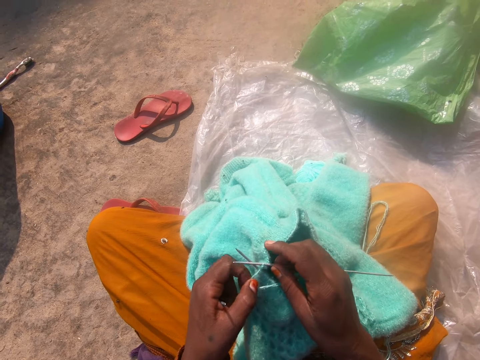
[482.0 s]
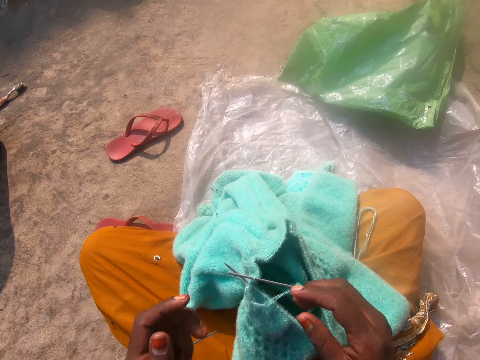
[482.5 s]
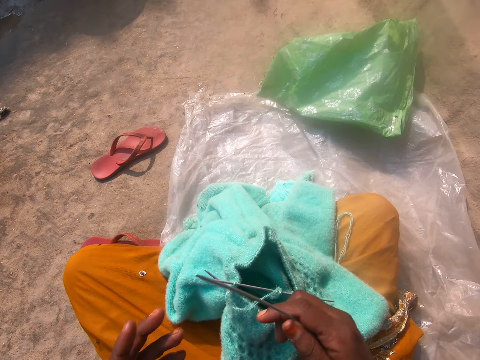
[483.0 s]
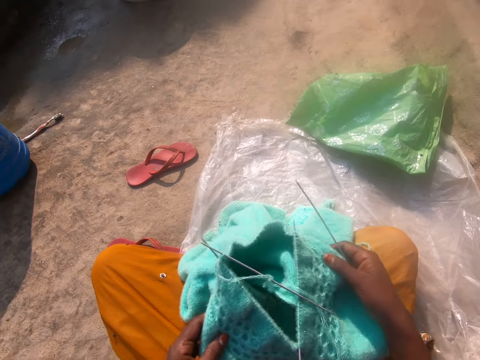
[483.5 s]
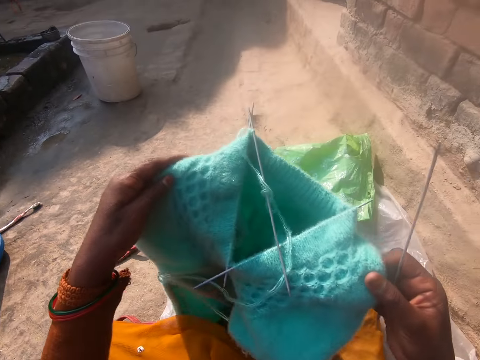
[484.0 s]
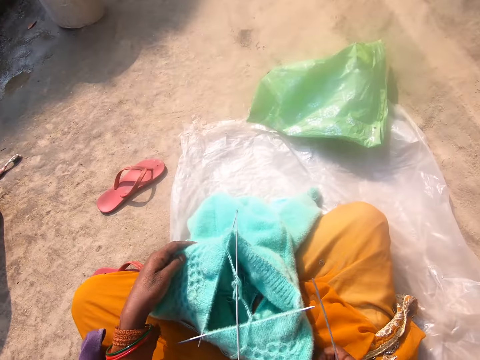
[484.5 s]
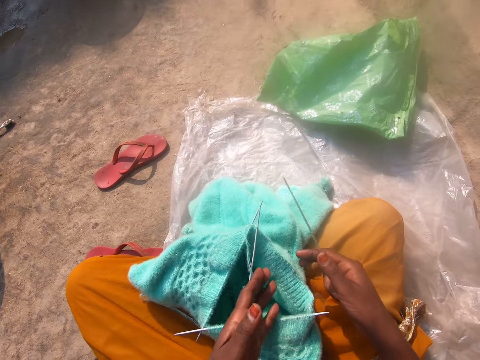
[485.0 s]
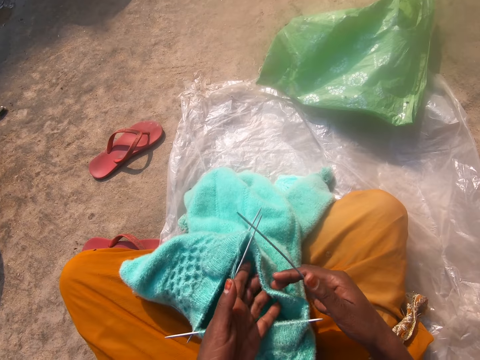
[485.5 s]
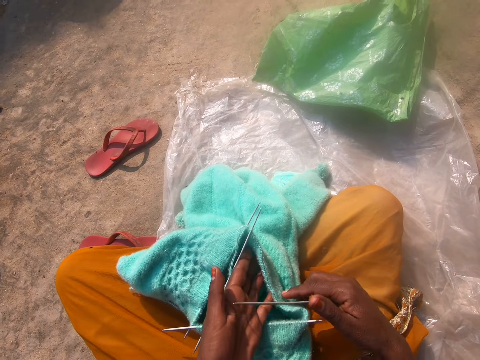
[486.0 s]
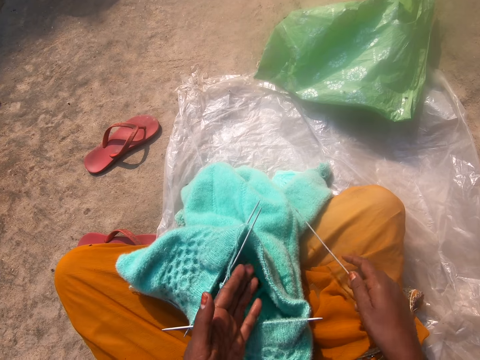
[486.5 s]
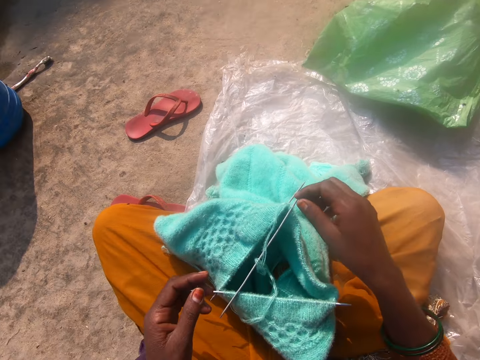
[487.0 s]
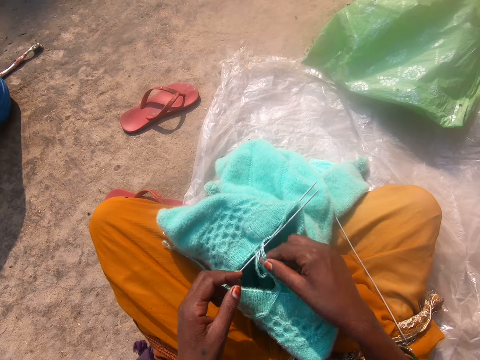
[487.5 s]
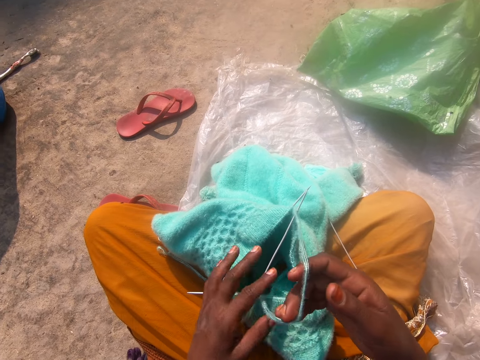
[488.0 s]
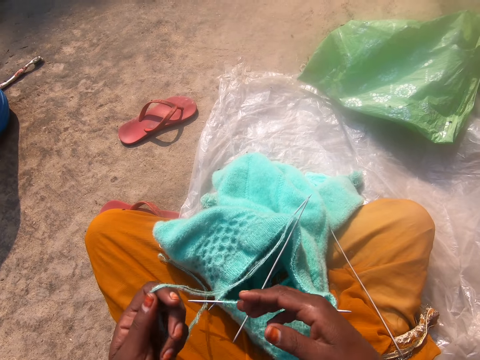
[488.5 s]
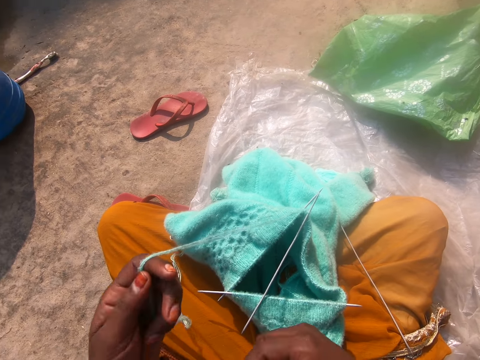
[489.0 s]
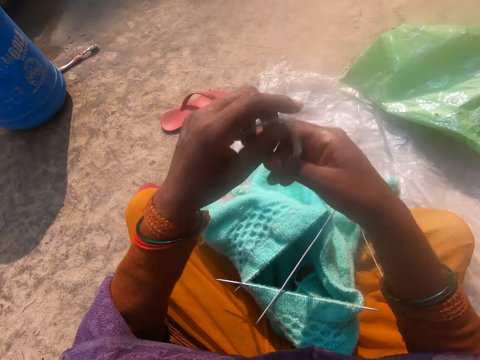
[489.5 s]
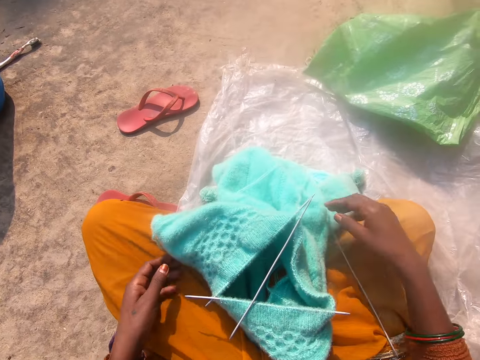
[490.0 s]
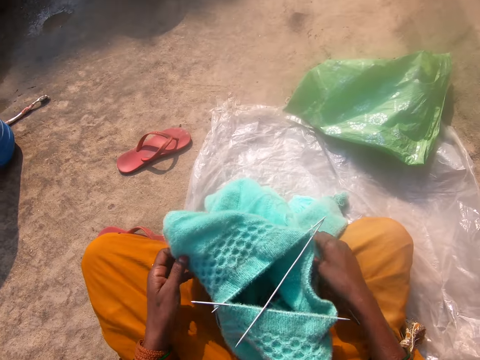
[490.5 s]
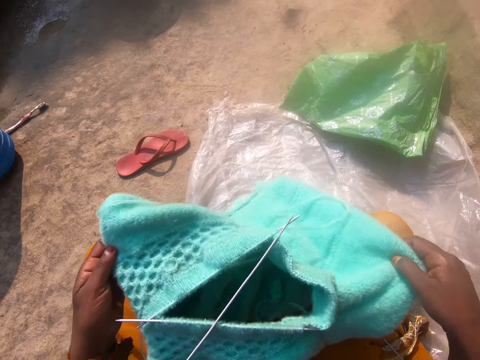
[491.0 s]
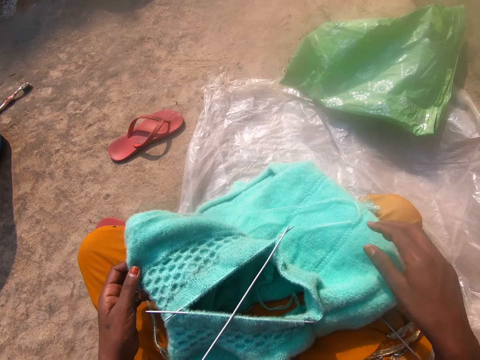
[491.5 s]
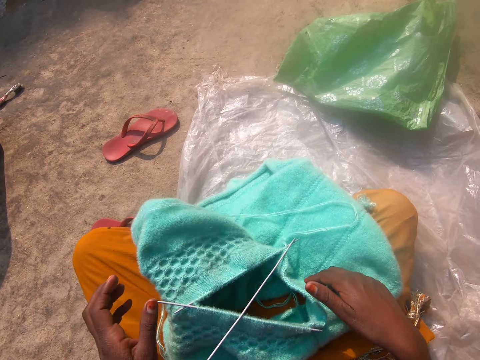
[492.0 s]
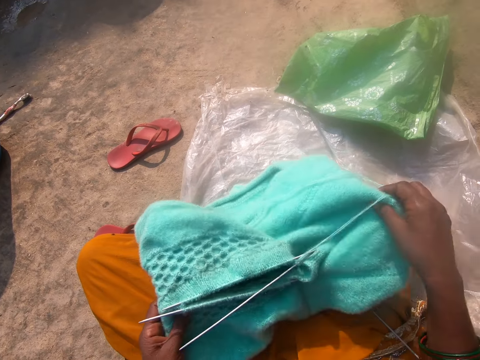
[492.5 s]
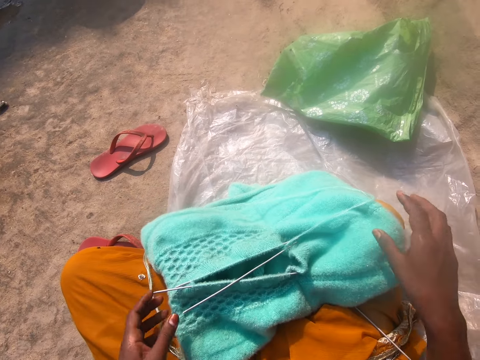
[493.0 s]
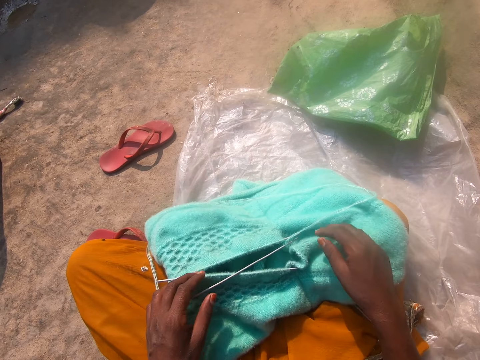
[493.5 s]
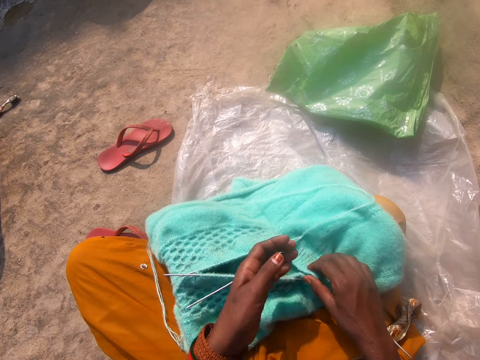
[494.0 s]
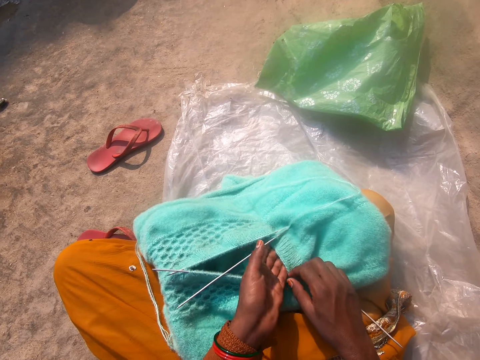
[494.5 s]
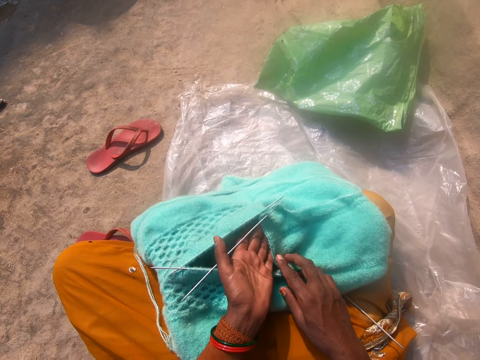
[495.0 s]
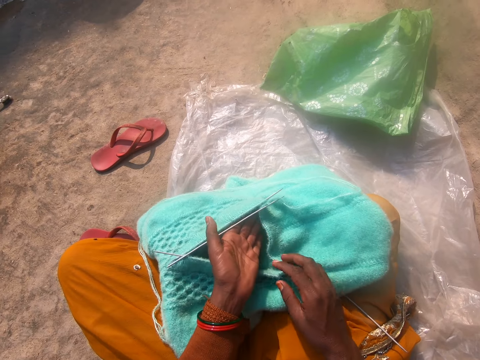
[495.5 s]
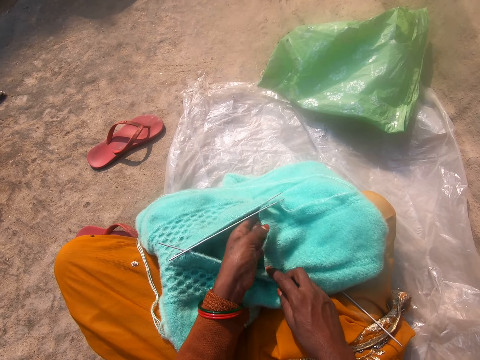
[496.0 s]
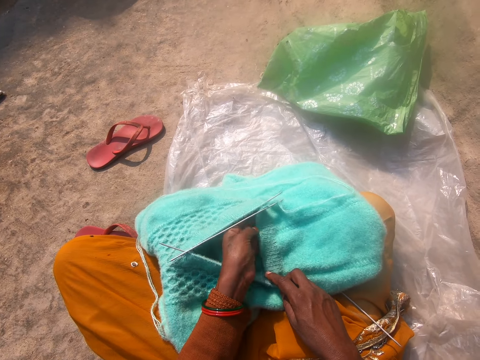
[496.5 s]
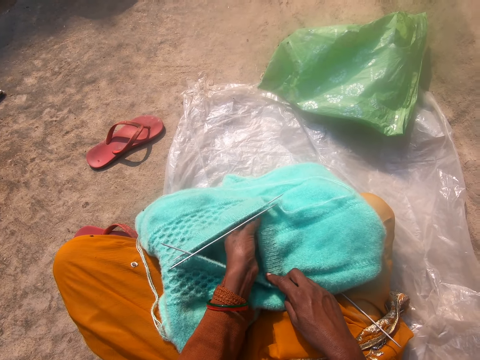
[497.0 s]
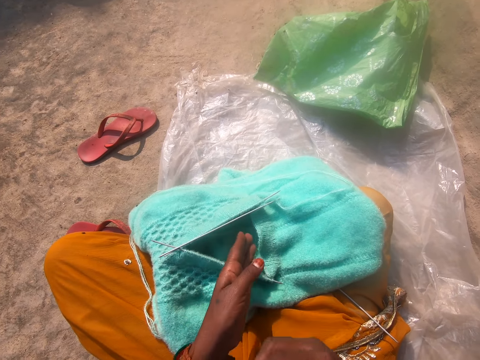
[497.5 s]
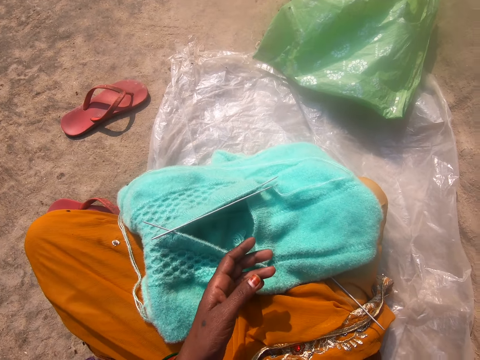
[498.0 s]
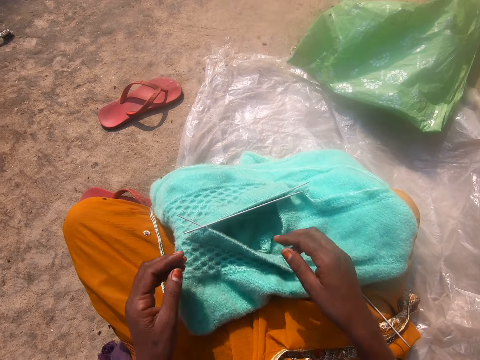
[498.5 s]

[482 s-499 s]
The camera wearer adjusts the fabric with both hands. She turns the fabric around. She drops the needle in her right hand on her right lap. She adjusts the thread with both hands. She pulls the thread. She adjusts the fabric with both hands. She adjusts the fabric and the needles in it with both hands.

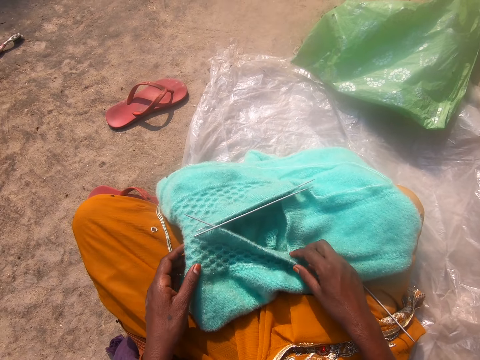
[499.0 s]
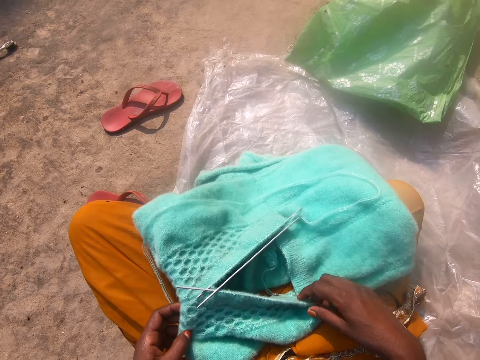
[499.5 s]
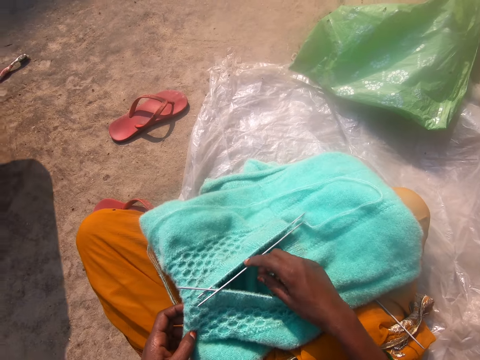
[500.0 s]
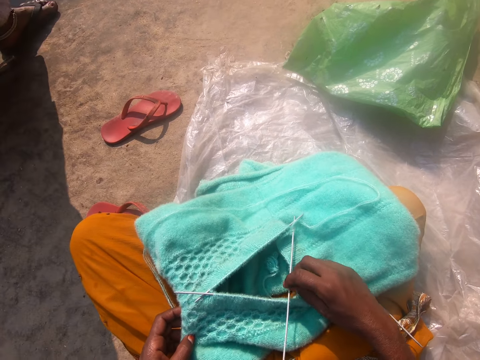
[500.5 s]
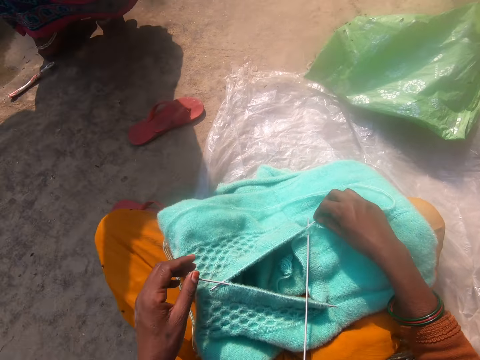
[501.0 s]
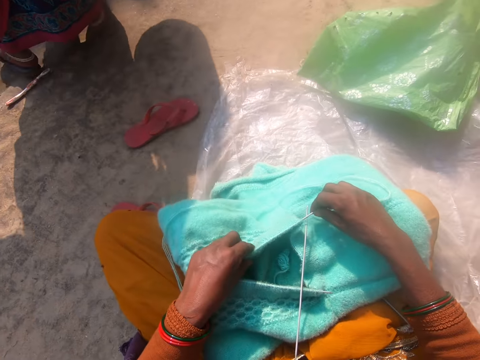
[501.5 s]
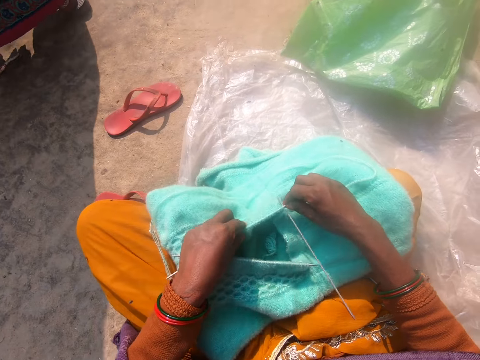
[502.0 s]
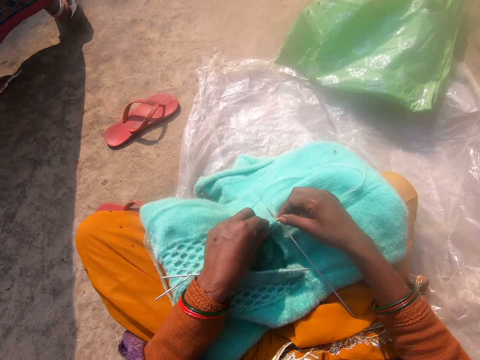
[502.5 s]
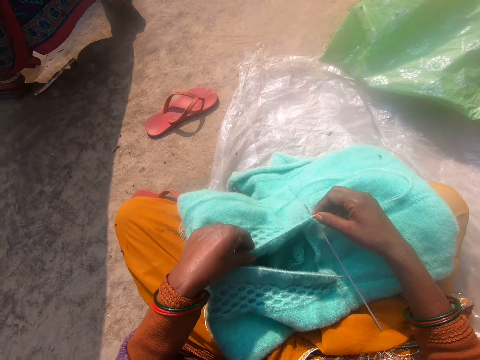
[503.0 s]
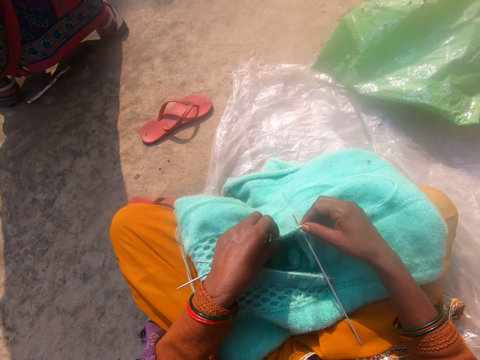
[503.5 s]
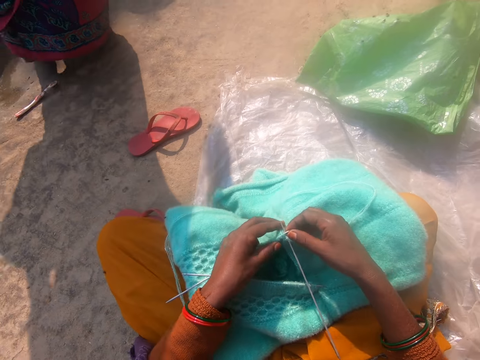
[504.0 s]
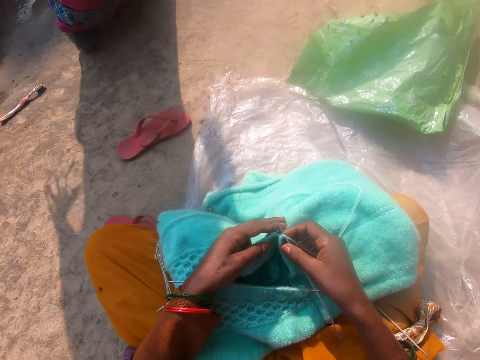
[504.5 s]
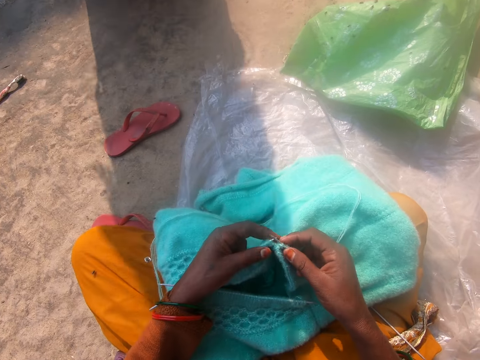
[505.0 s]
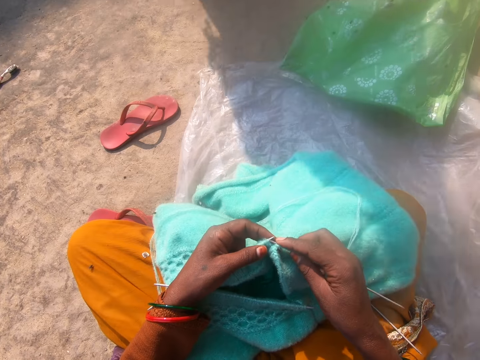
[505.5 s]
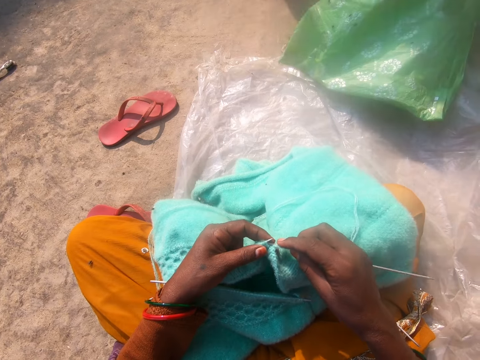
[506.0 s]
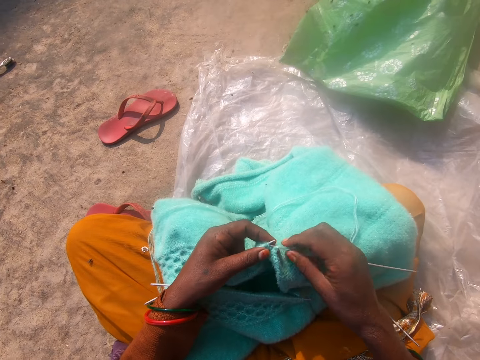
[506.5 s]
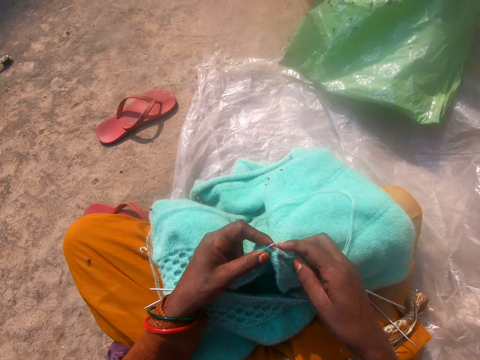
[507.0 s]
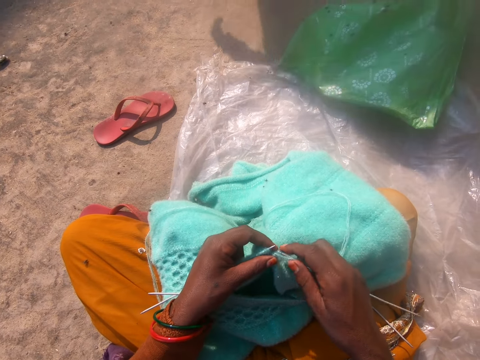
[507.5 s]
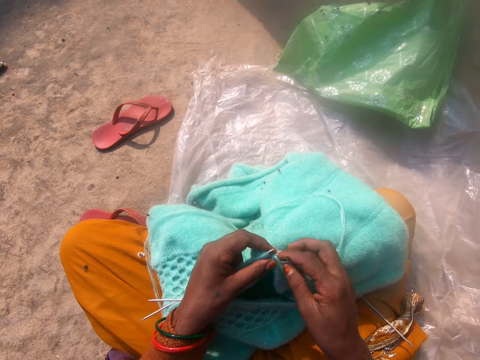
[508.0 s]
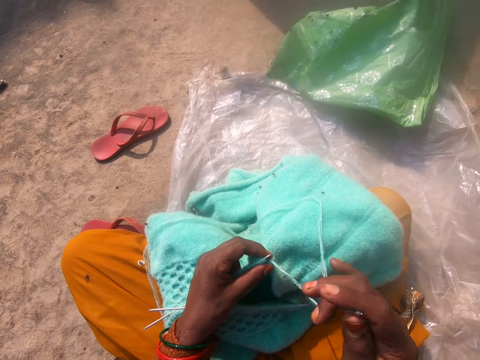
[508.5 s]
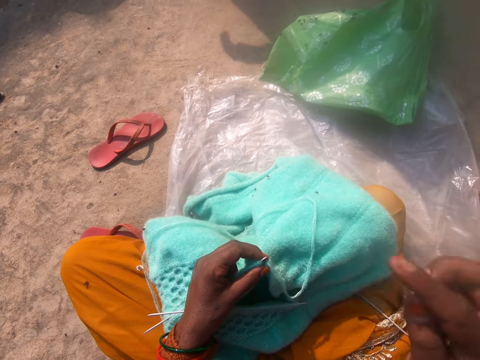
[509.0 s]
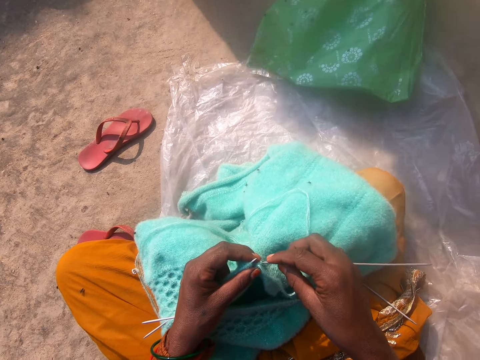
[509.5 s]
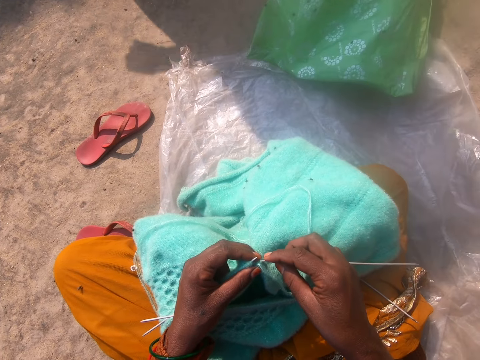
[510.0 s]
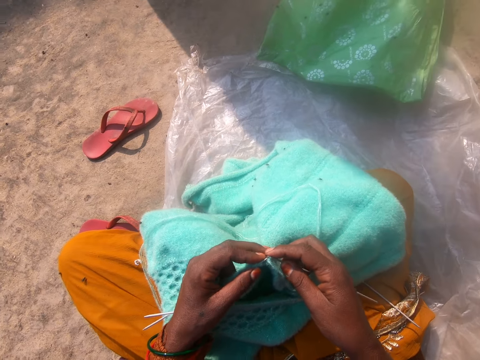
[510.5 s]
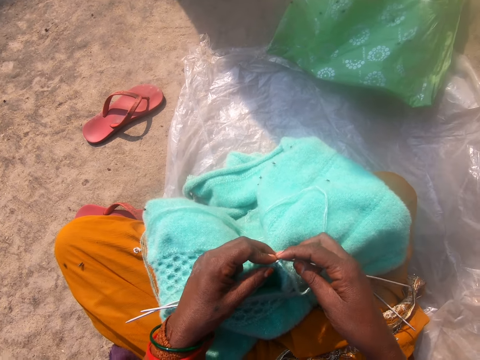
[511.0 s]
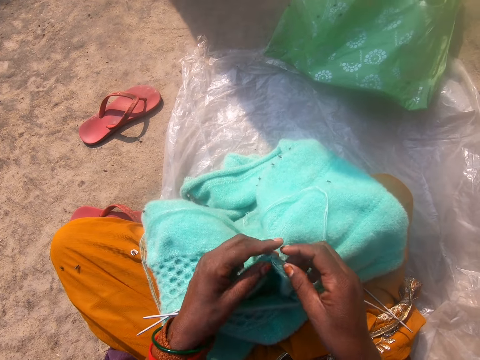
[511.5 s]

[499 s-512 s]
A man walks around. The camera wearer knits the piece of fabric with the needle in her right hand and the thread.
